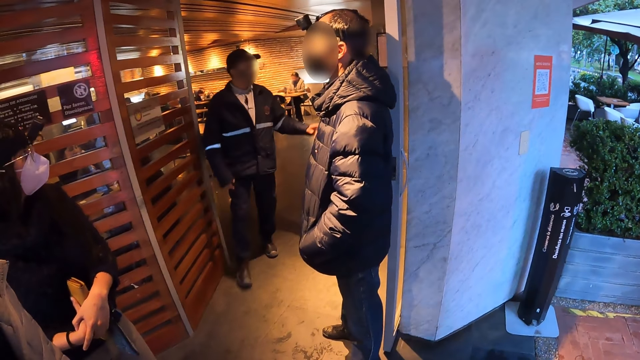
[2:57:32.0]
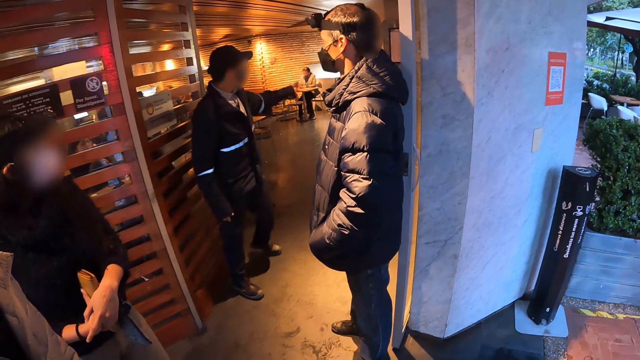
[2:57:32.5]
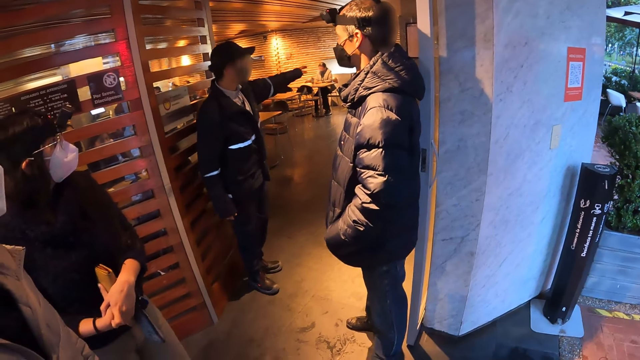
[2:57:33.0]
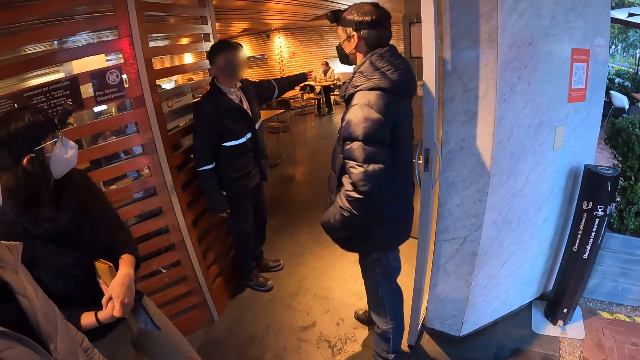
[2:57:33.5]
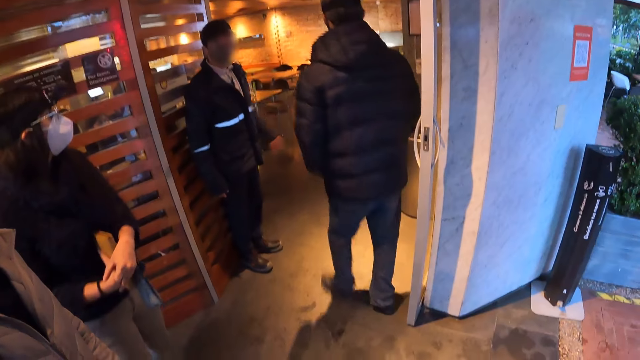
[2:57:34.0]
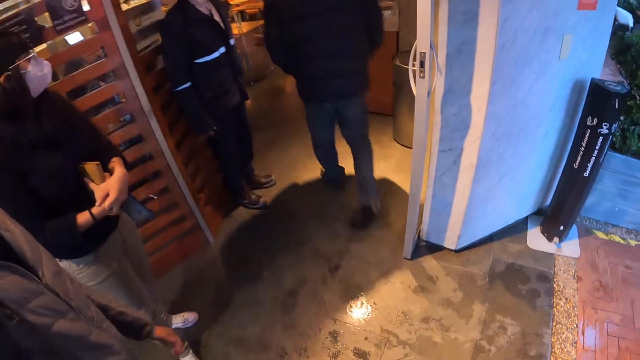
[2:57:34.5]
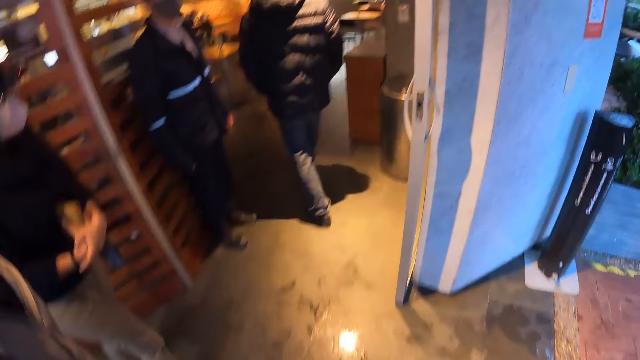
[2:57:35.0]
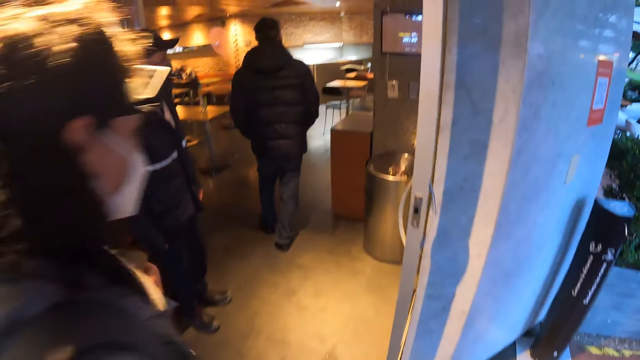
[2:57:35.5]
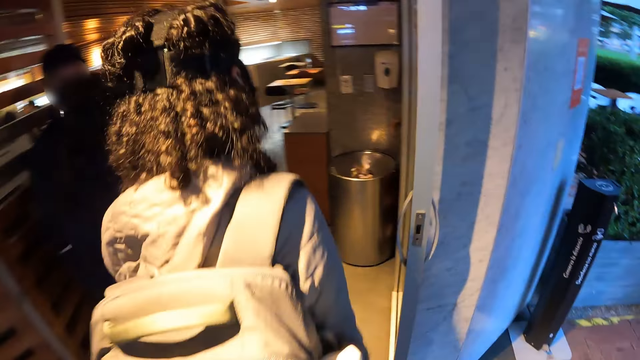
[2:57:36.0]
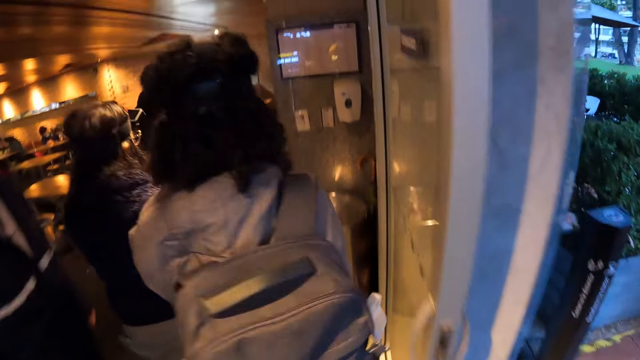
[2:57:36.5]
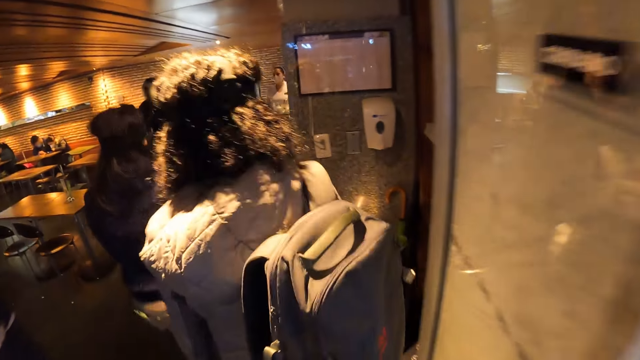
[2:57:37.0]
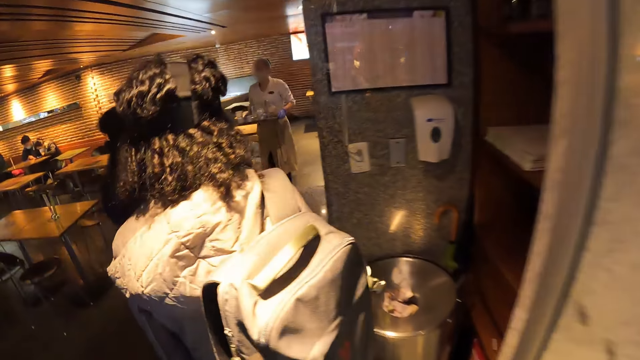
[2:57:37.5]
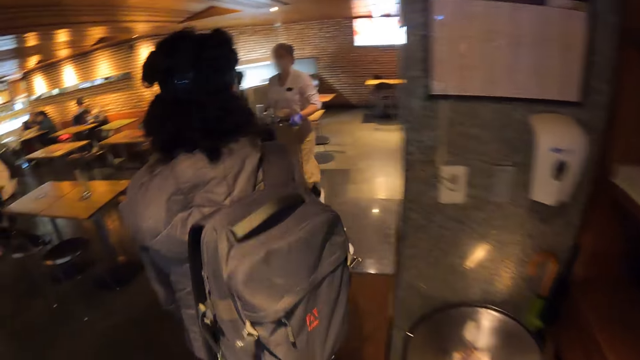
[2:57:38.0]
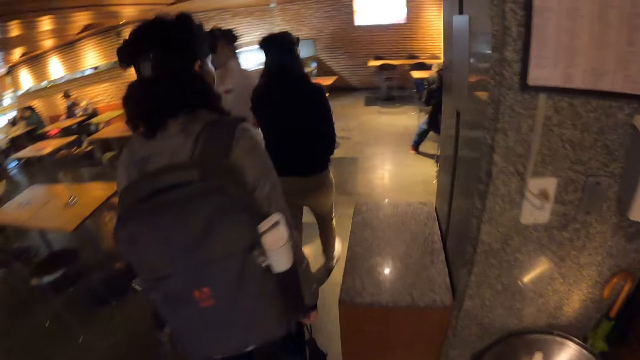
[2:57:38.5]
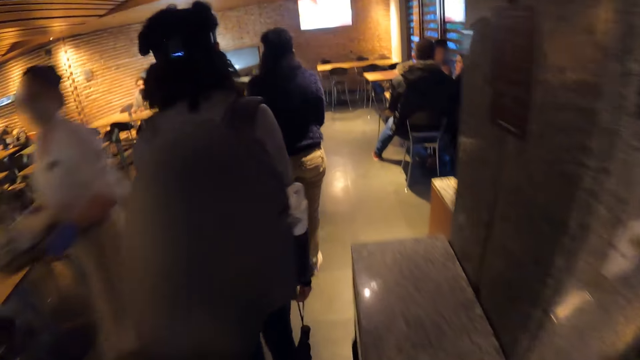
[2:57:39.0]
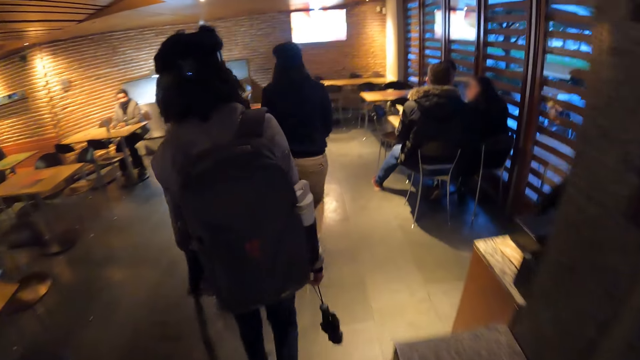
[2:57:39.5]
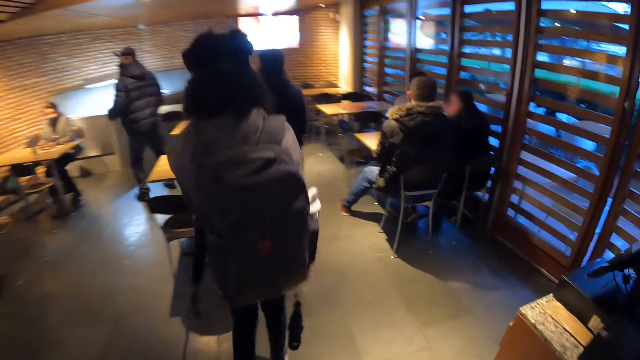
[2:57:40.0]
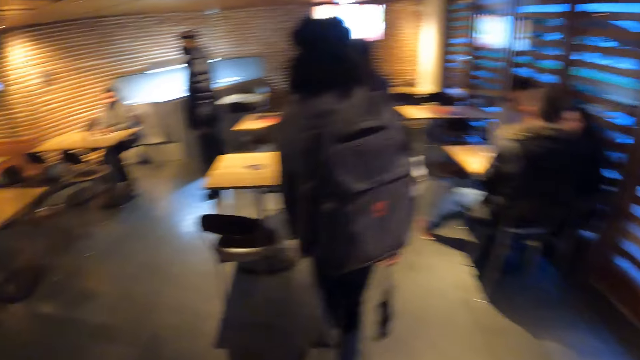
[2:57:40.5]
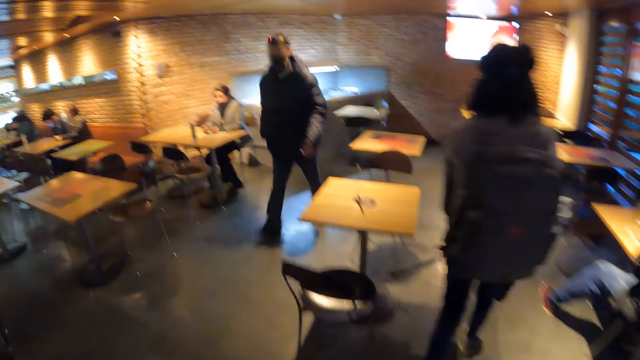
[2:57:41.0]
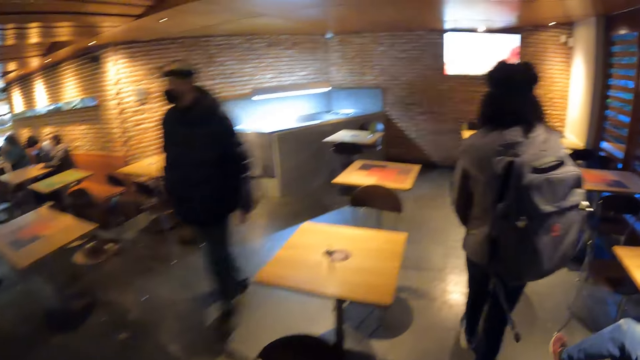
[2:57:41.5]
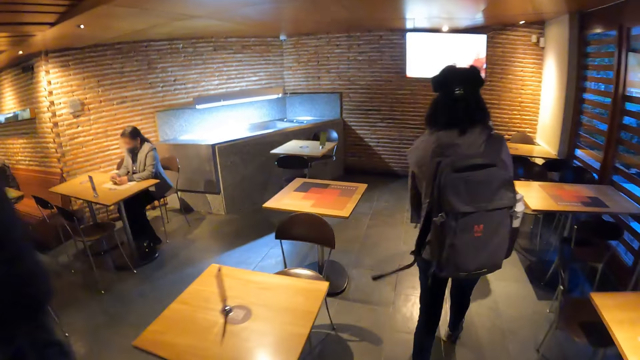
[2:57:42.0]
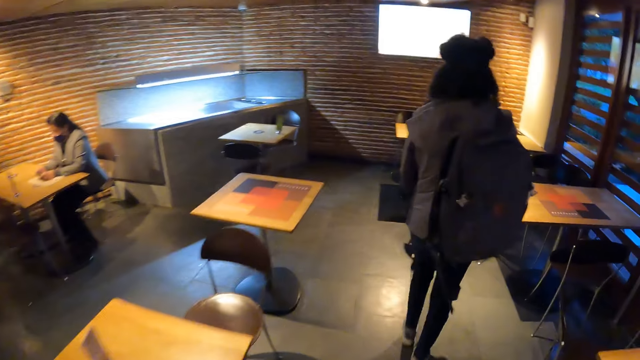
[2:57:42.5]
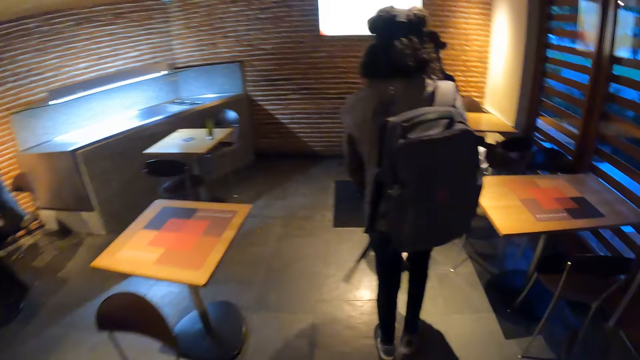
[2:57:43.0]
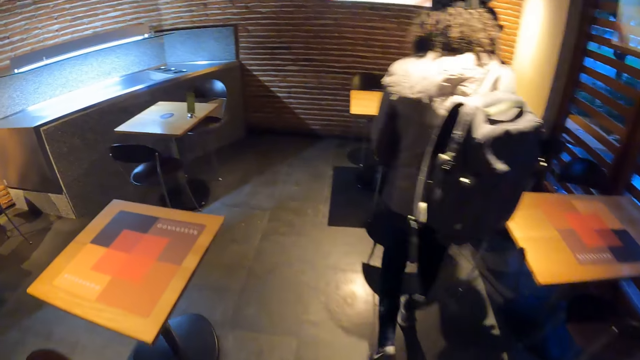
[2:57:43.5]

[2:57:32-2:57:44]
The man points at something with his left hand. Another man walks on the floor. The camera wearer enters the restaurant with the group of people. The women walk in the restaurant.

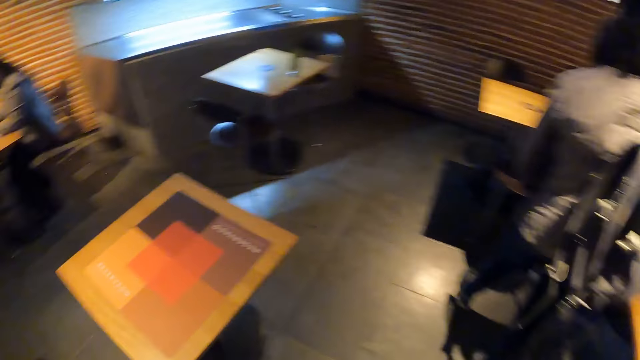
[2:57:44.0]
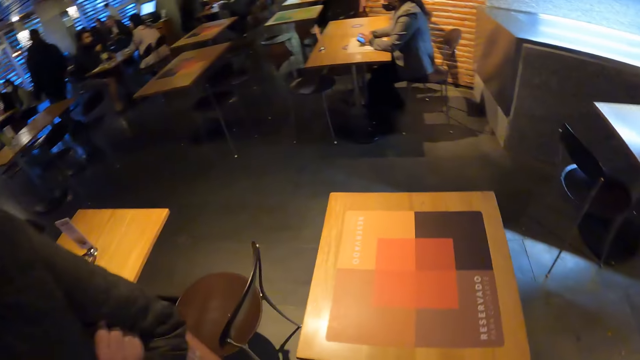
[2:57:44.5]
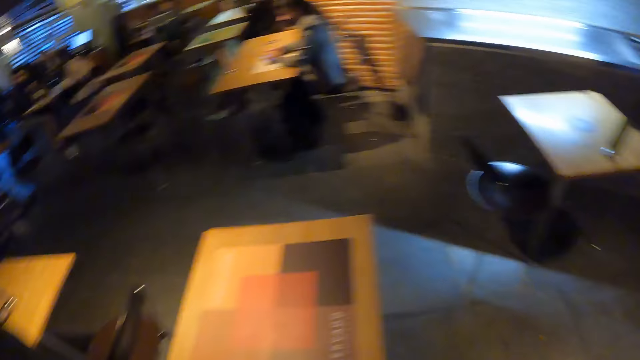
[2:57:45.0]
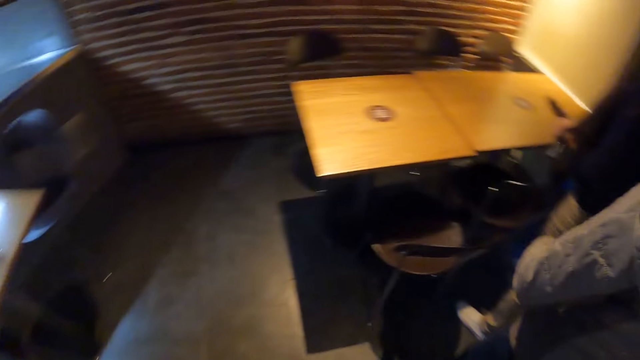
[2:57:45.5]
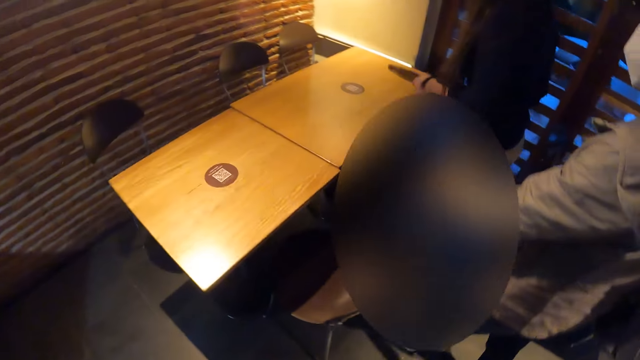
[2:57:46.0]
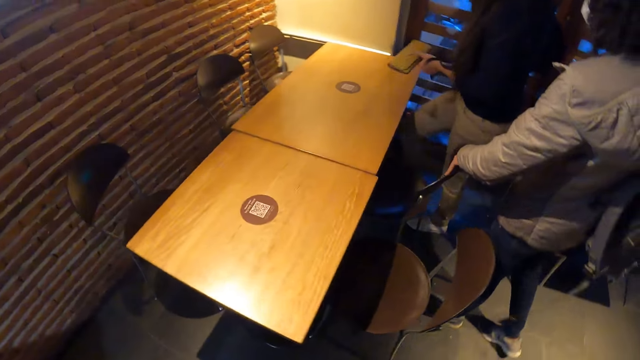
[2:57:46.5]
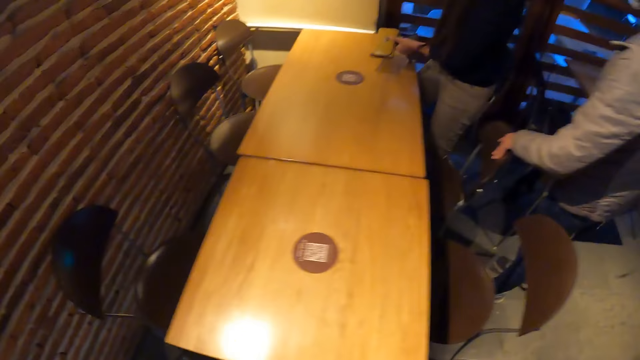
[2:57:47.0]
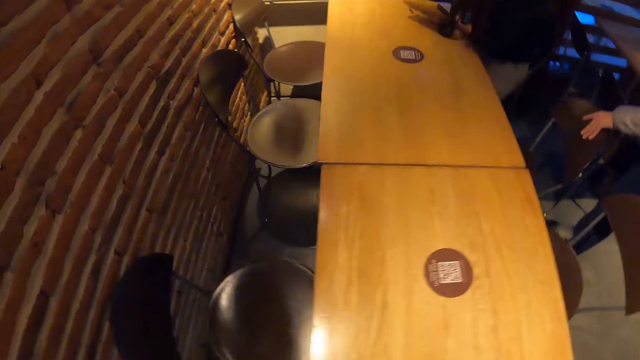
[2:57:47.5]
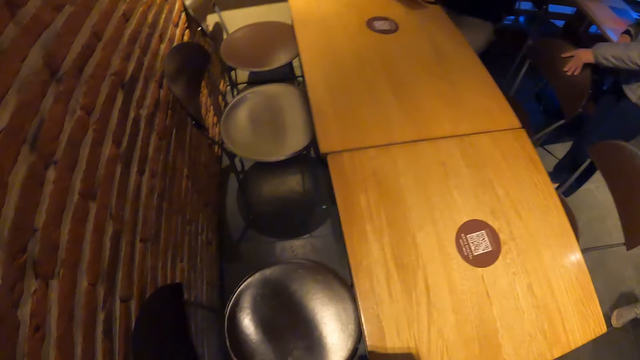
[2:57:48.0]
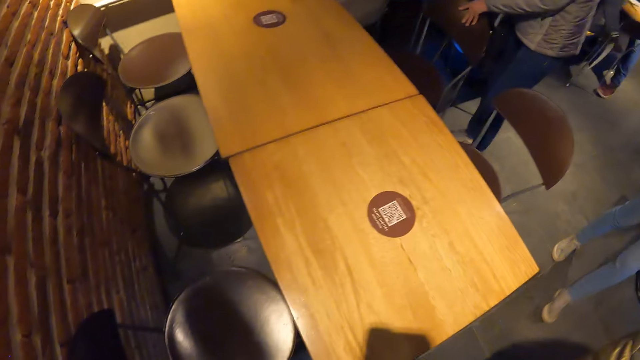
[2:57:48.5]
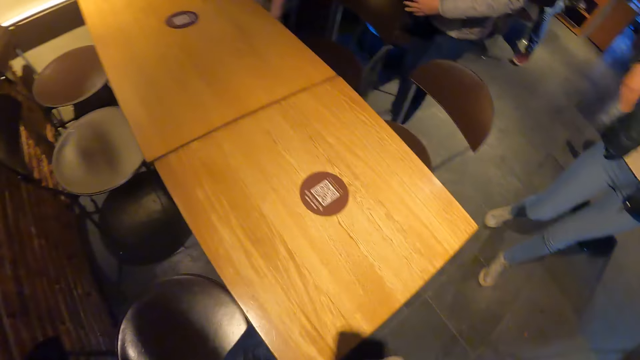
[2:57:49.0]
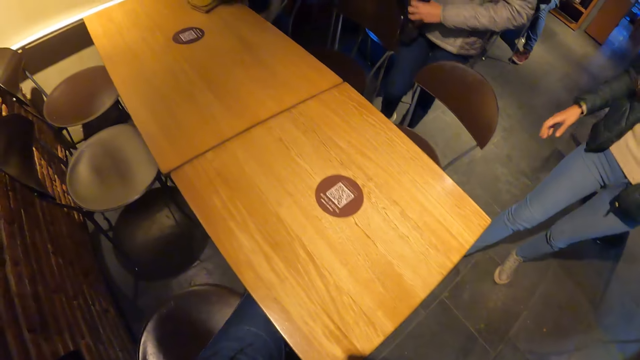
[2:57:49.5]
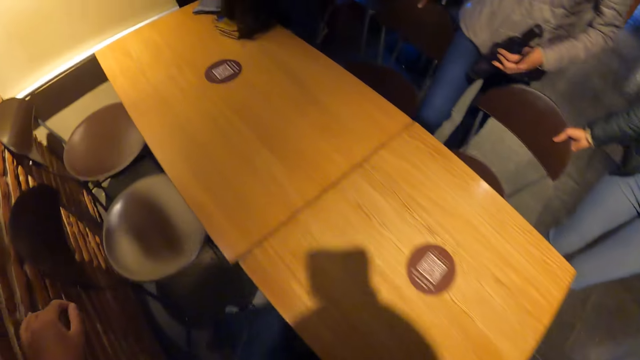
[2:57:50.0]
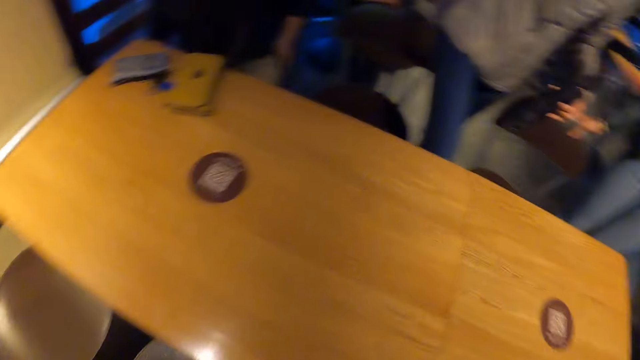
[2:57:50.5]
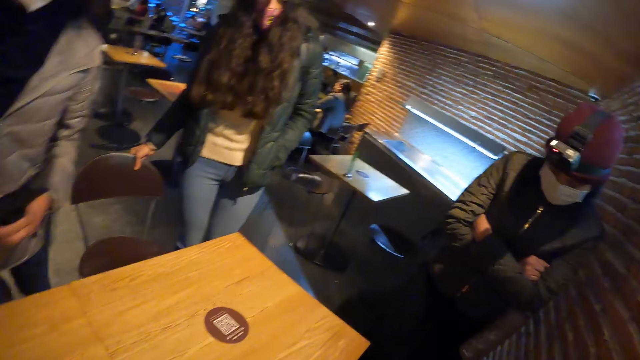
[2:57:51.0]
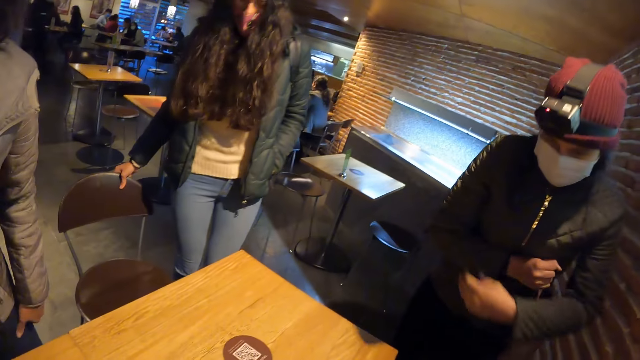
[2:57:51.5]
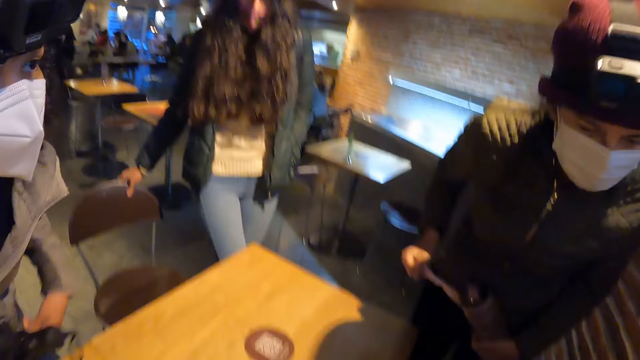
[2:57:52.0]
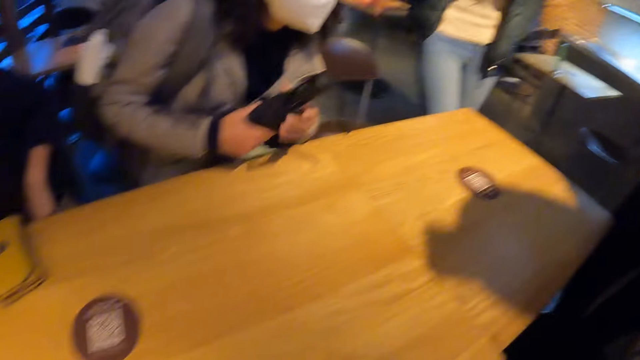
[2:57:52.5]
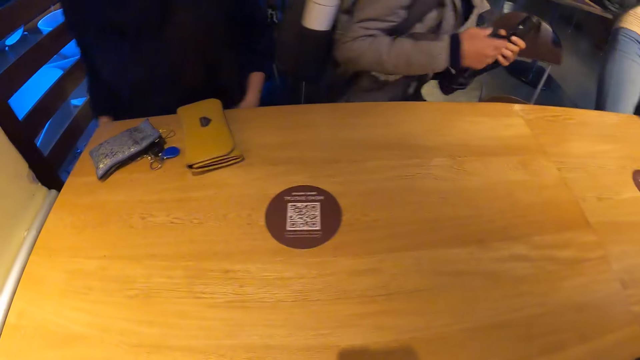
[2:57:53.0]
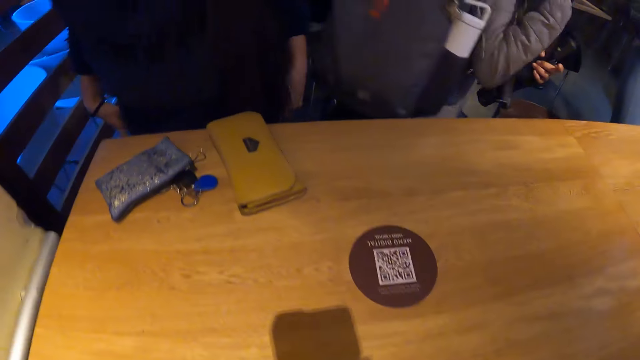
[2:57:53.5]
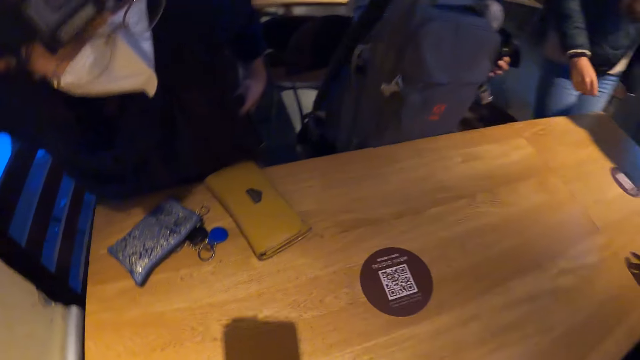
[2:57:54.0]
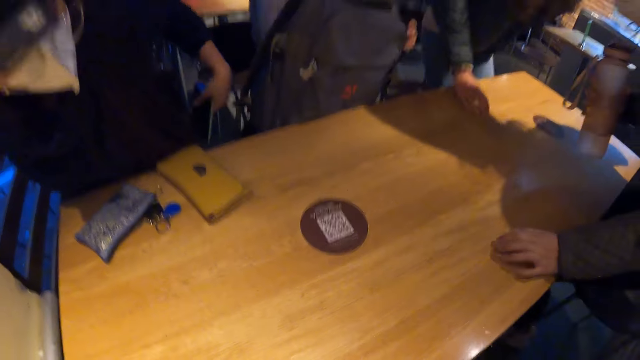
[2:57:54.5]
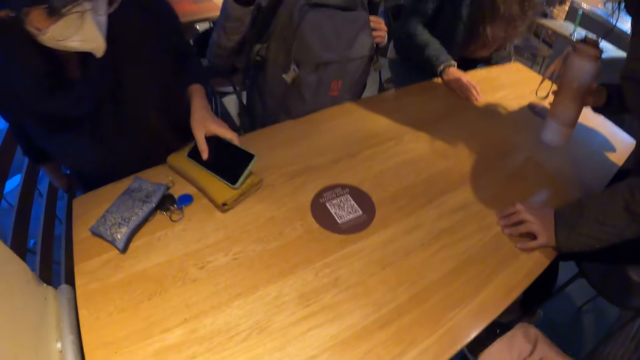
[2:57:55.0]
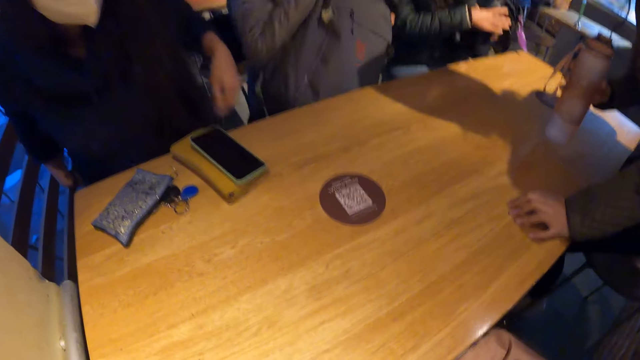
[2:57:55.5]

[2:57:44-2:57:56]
The women sit on the chairs on the floor. The camera wearer sits at a table in the restaurant with the group of people. A woman takes out the phone from her pocket with her left hand. Another woman places the water bottle on the table with her right hand. The first woman drops the phone on a purse on the table with her left hand.
